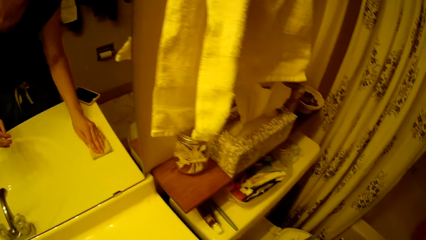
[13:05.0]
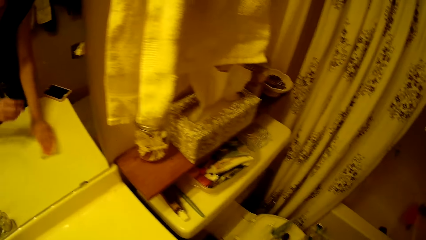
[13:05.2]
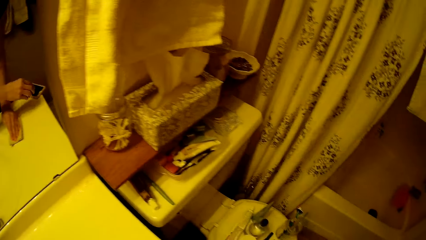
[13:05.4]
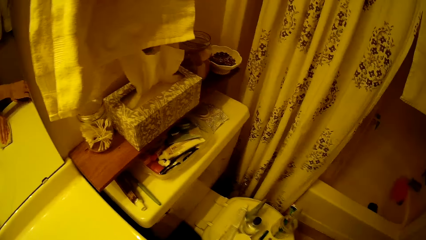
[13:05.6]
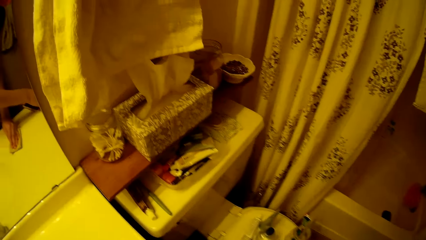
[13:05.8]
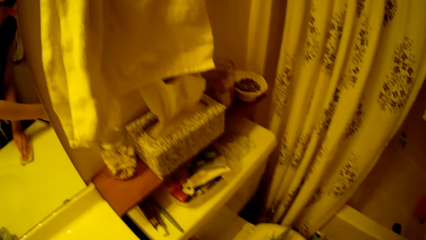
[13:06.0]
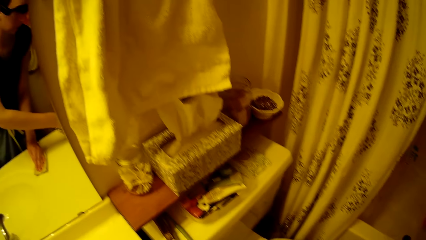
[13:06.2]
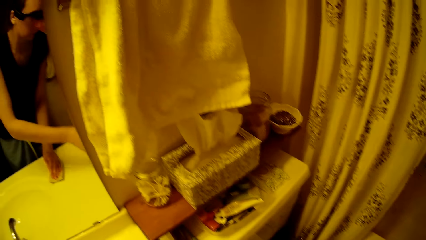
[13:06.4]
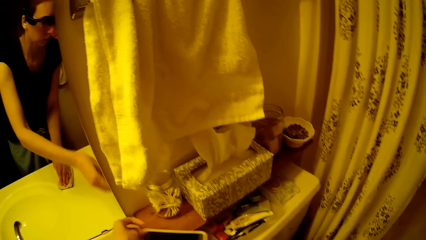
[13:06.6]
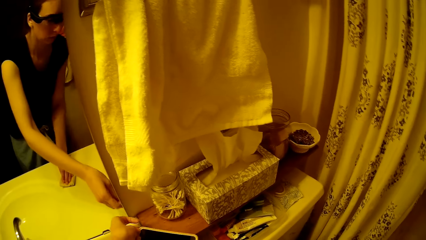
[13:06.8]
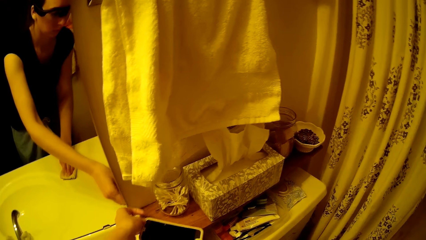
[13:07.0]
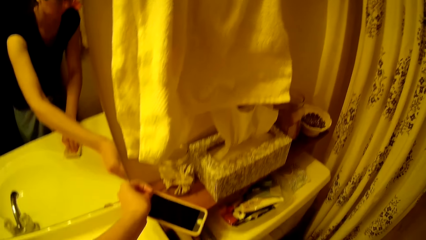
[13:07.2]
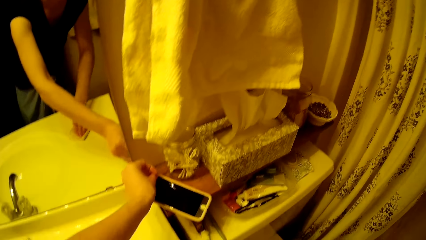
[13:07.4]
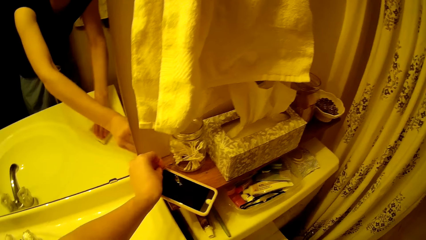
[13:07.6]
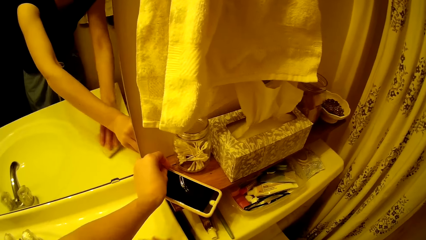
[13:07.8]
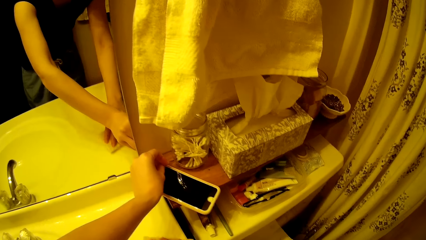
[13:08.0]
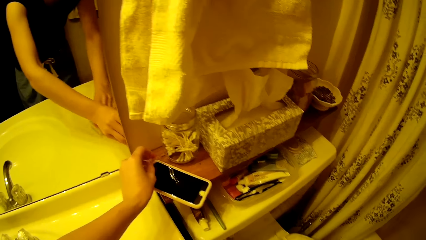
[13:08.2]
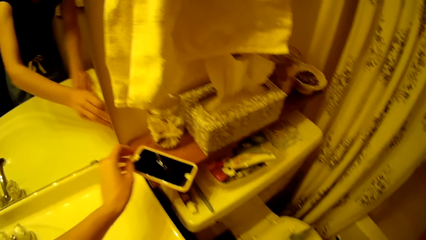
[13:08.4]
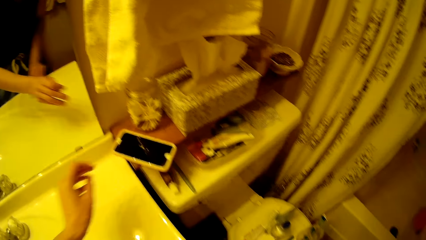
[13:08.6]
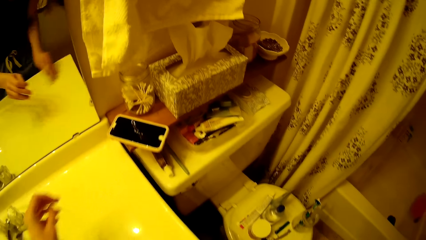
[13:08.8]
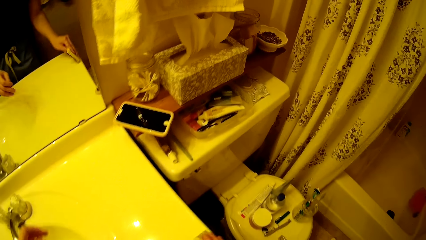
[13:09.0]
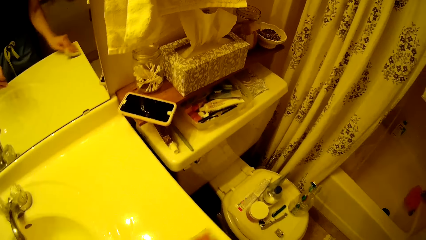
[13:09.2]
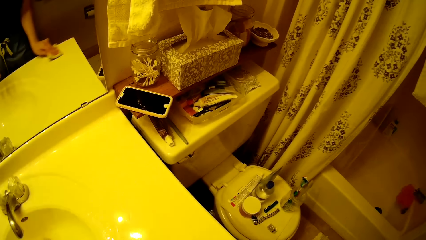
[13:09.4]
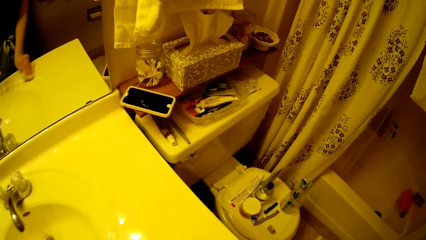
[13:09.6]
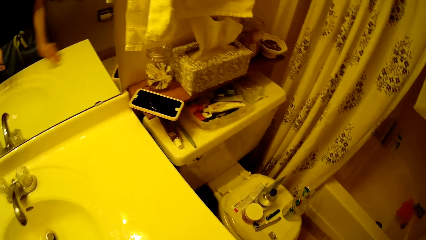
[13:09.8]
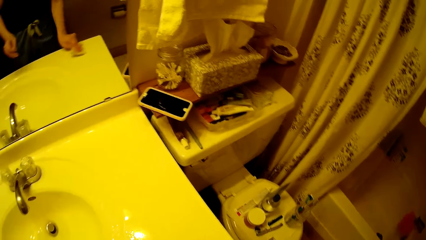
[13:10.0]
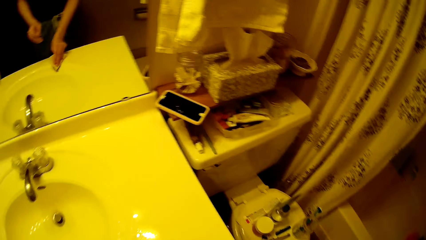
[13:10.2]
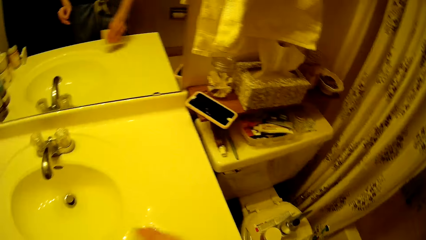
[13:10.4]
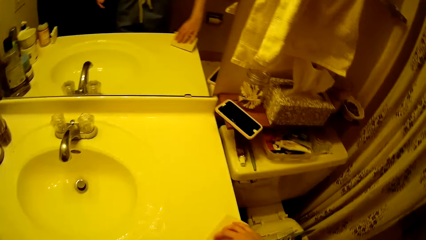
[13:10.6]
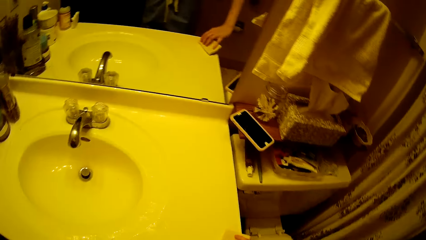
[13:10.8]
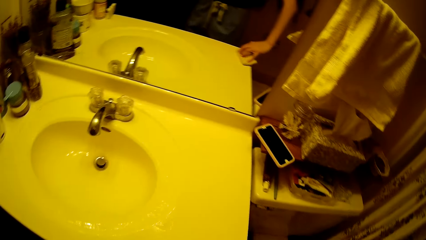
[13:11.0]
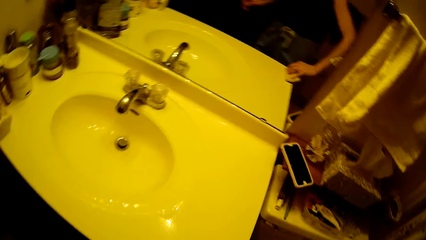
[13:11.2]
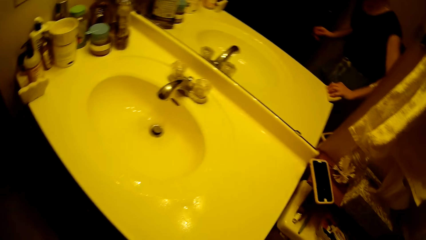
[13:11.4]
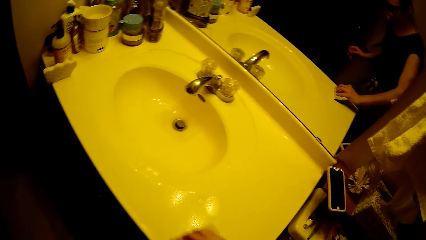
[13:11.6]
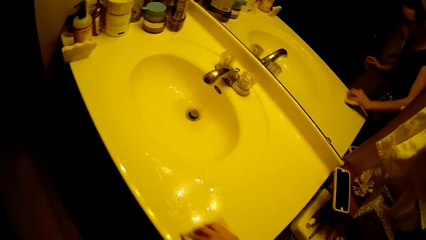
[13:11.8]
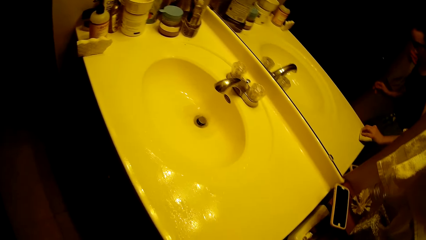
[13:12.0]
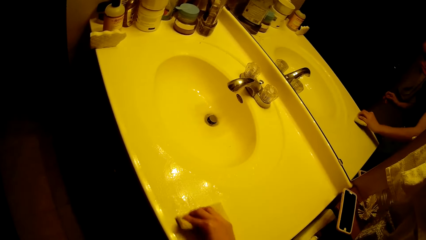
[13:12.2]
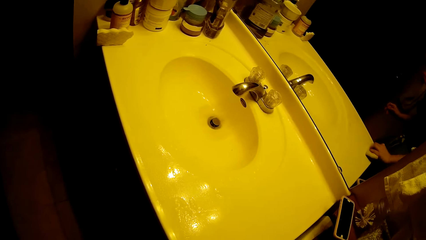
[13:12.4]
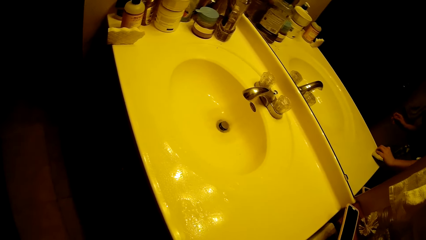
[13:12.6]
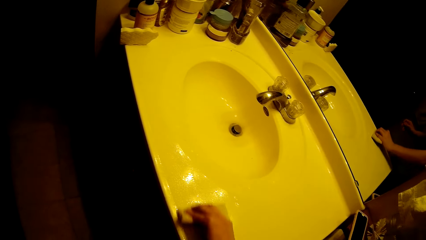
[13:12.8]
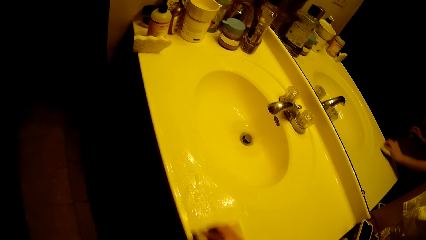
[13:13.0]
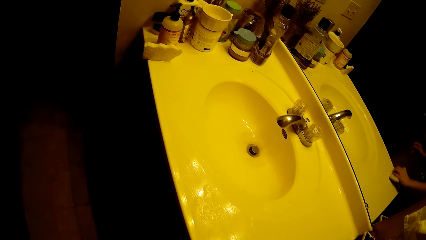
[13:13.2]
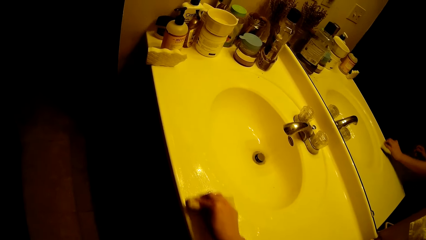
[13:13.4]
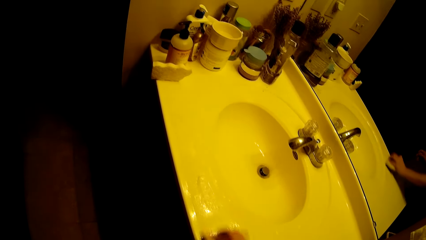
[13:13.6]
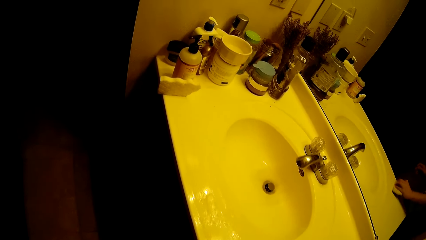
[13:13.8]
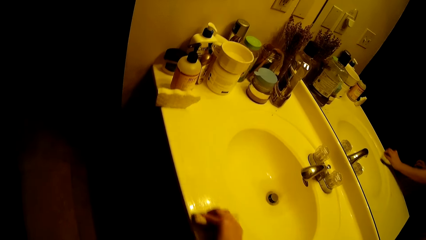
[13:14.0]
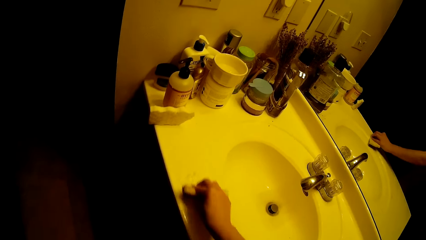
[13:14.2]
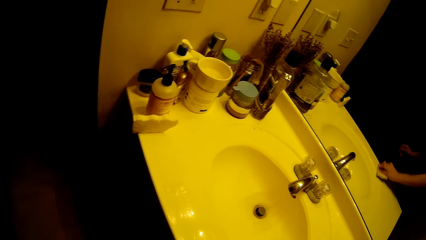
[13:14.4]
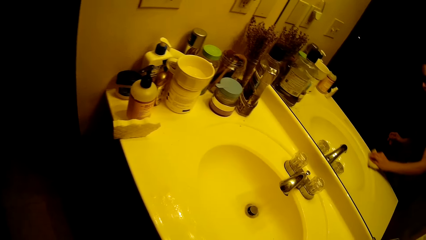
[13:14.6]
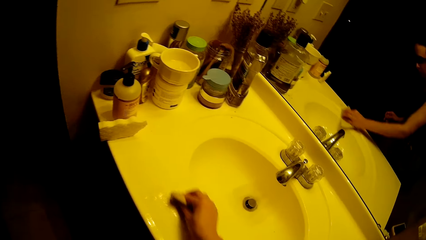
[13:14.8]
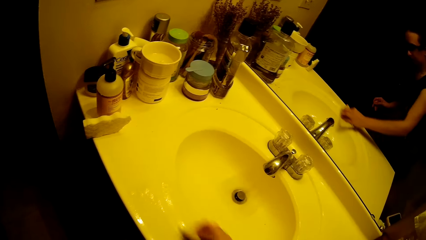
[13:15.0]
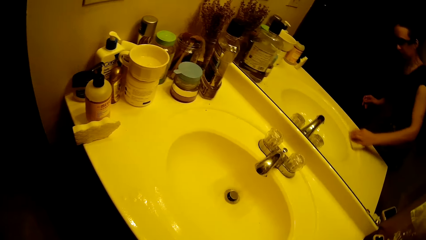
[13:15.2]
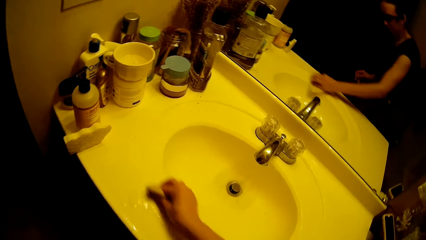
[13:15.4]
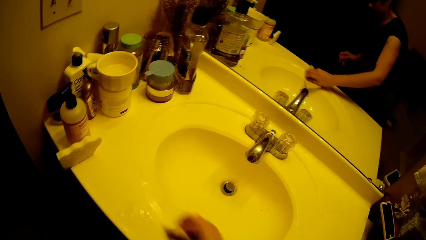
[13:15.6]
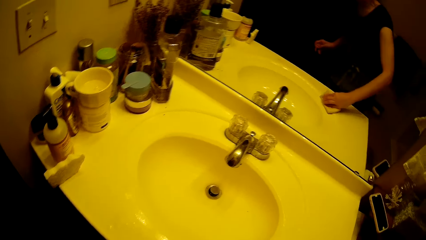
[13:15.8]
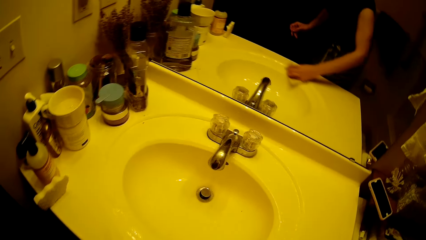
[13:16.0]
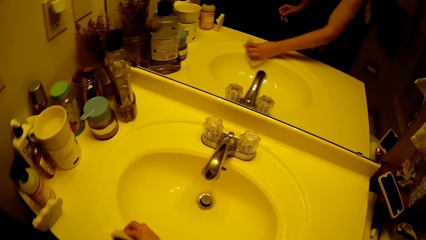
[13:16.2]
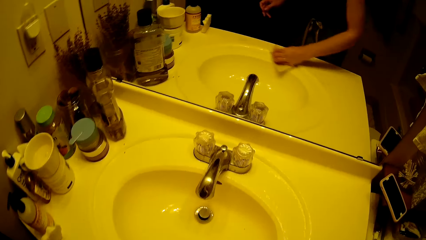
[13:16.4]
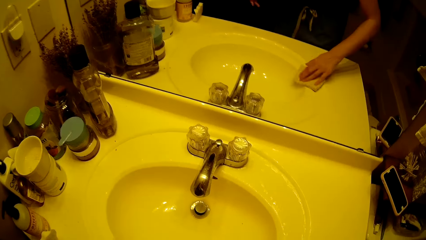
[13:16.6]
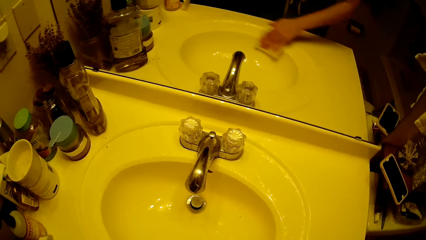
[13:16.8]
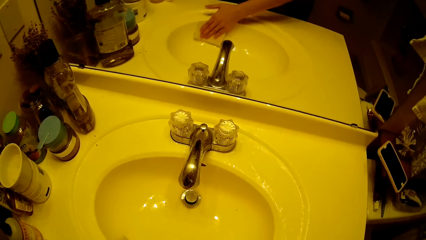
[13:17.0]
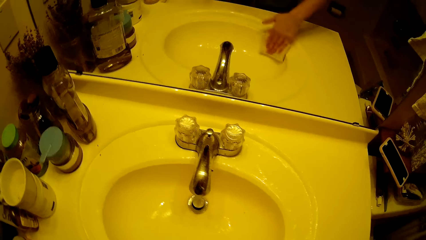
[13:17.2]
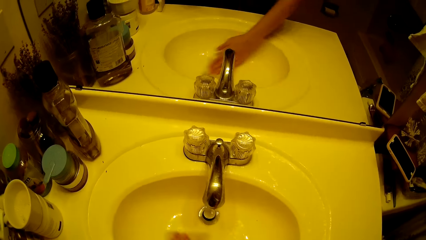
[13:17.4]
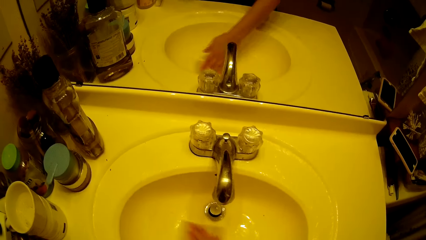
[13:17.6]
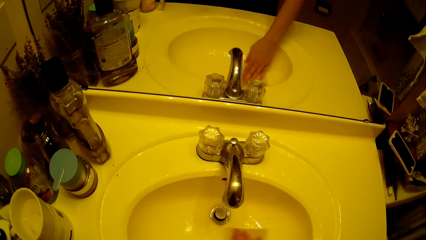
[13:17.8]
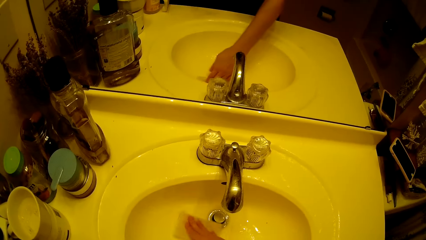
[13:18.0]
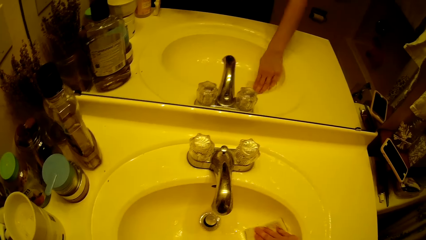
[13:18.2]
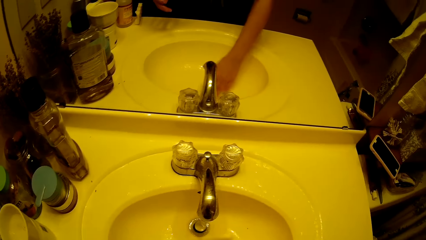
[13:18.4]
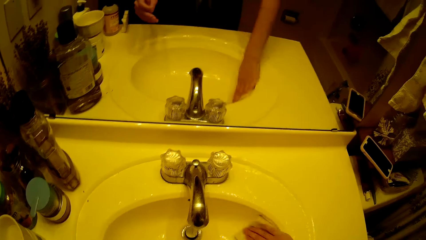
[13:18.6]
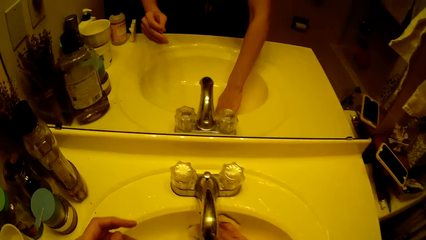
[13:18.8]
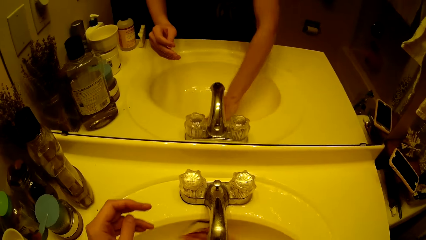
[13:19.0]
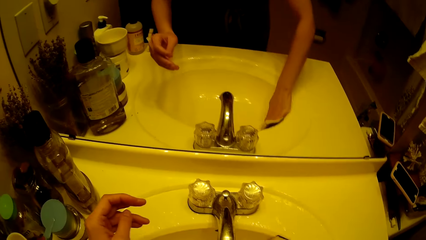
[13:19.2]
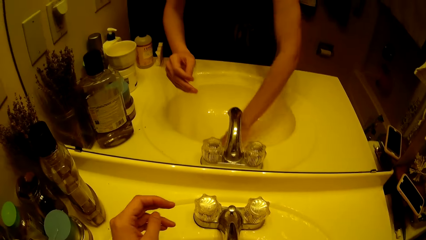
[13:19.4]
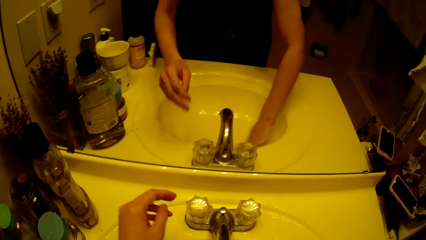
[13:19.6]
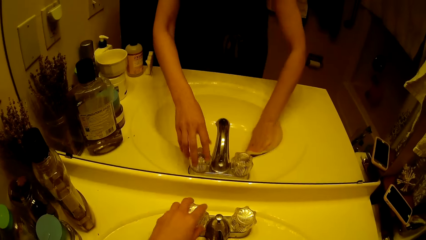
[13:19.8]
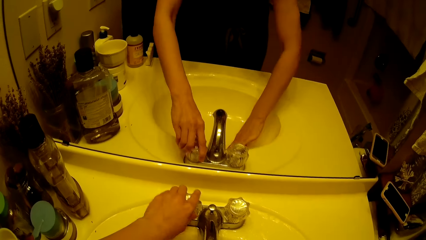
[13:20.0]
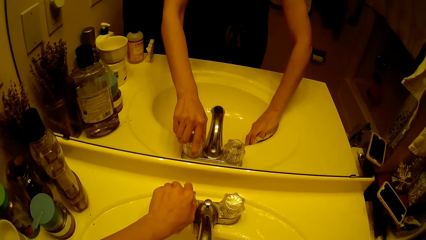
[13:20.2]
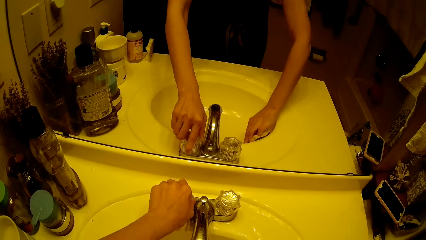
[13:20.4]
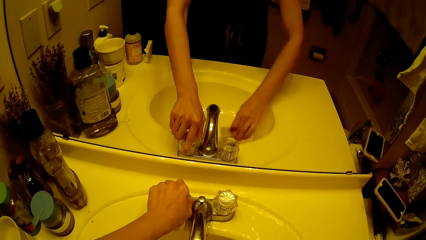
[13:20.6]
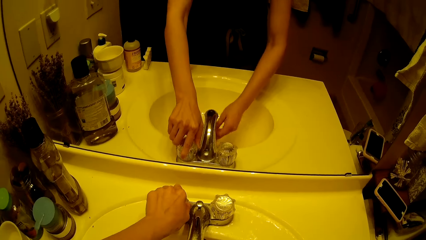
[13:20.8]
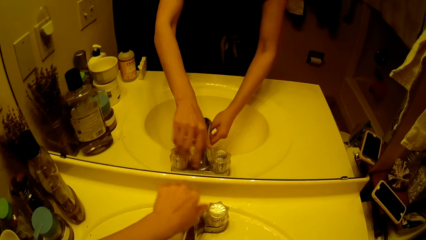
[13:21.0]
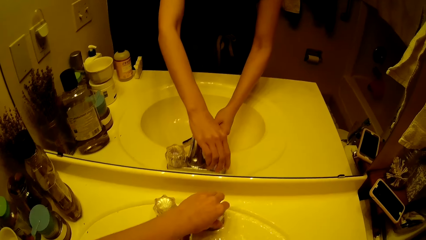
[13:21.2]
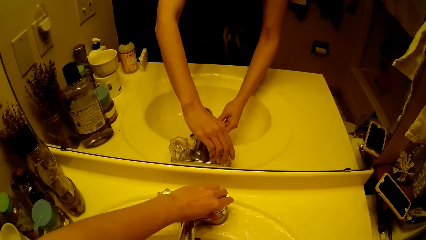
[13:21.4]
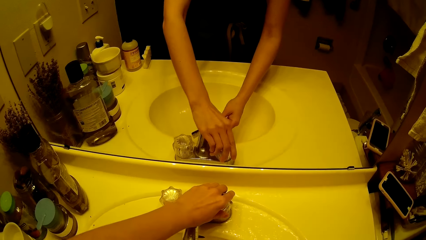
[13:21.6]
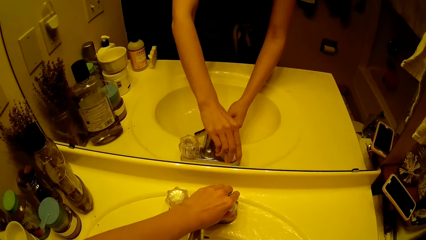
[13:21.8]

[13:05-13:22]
The camera wearer lifts her mobile phone from the sink to a table in the toilet. She cleans the sink with a sponge. She opens the tap on the sink with her left hand.
